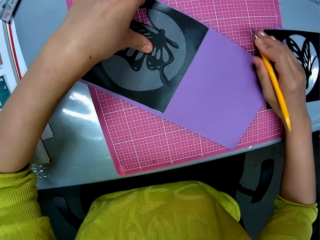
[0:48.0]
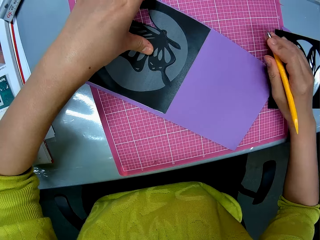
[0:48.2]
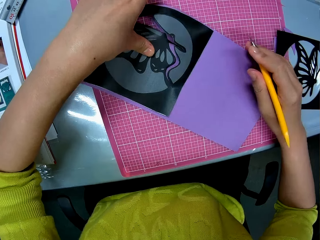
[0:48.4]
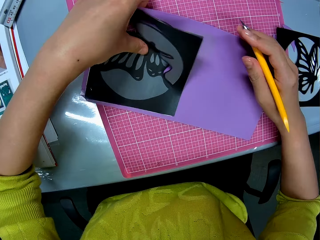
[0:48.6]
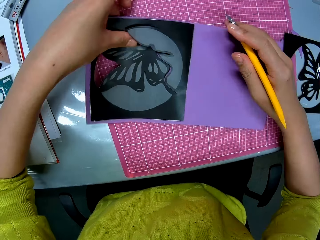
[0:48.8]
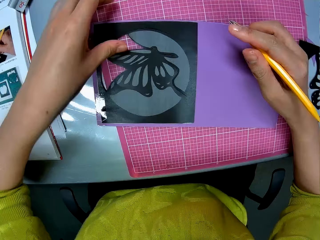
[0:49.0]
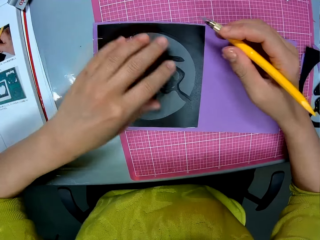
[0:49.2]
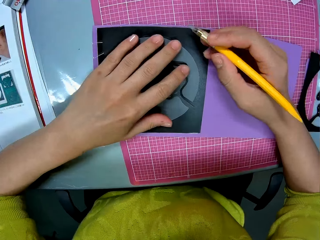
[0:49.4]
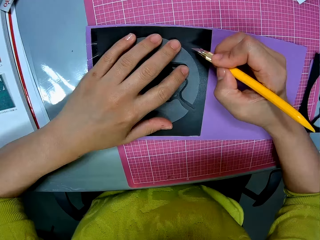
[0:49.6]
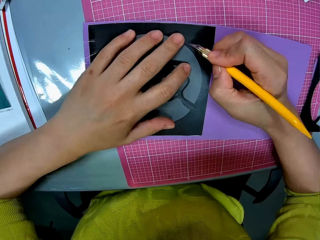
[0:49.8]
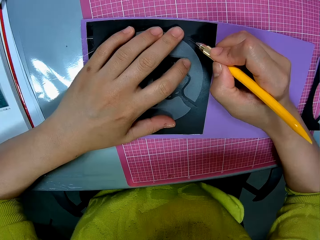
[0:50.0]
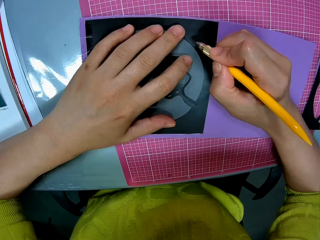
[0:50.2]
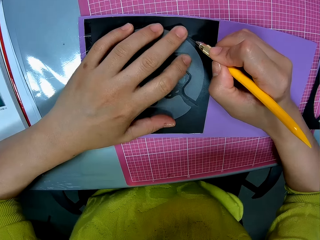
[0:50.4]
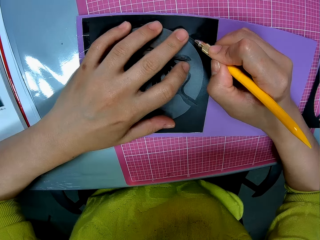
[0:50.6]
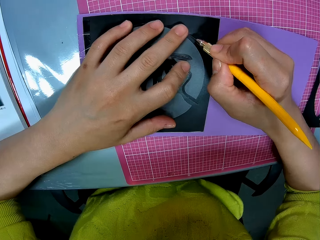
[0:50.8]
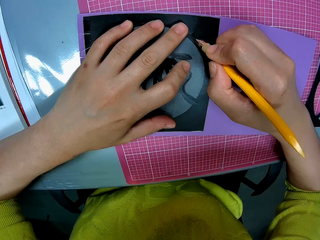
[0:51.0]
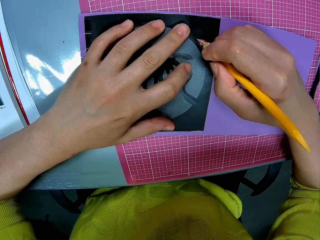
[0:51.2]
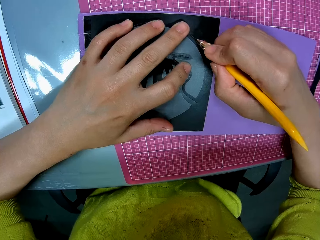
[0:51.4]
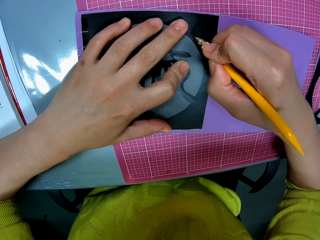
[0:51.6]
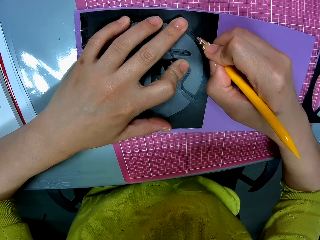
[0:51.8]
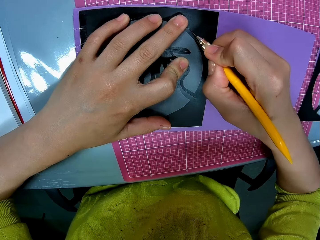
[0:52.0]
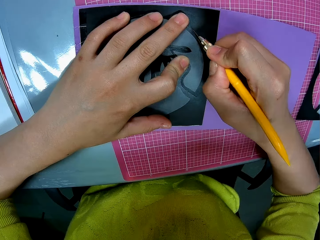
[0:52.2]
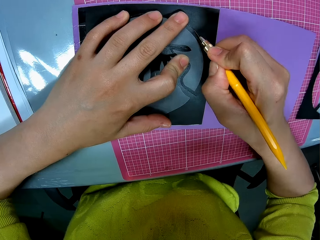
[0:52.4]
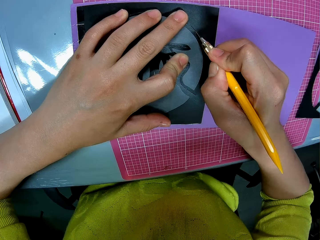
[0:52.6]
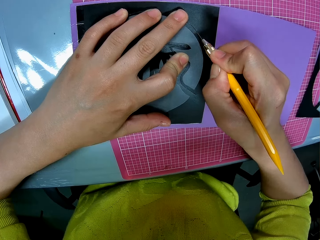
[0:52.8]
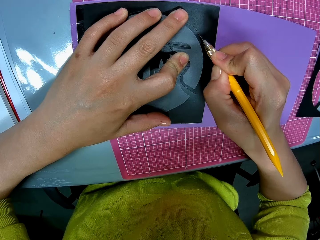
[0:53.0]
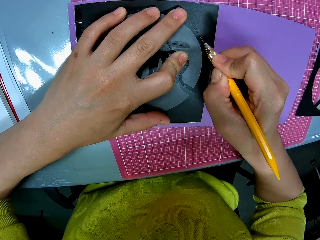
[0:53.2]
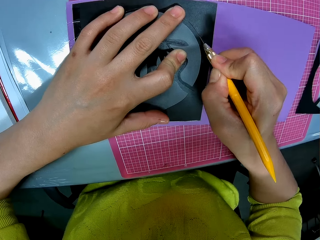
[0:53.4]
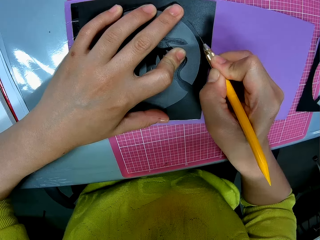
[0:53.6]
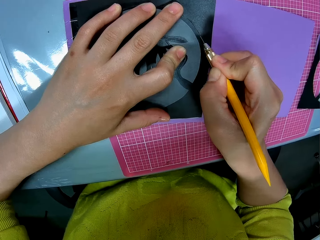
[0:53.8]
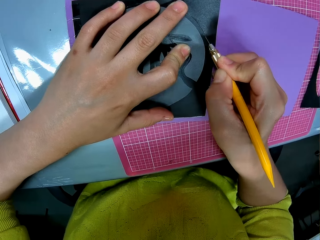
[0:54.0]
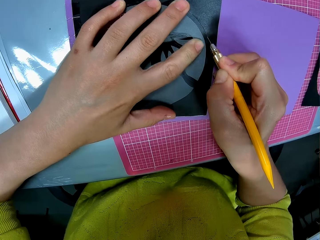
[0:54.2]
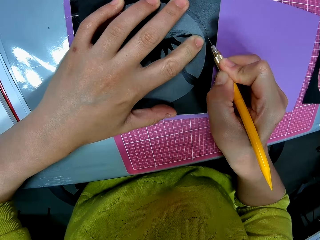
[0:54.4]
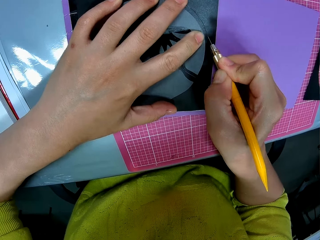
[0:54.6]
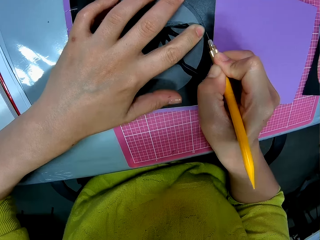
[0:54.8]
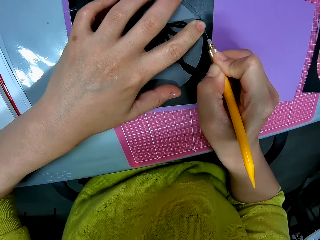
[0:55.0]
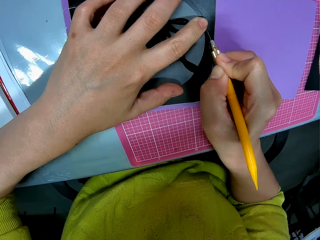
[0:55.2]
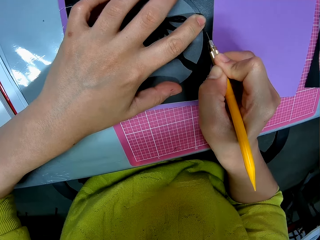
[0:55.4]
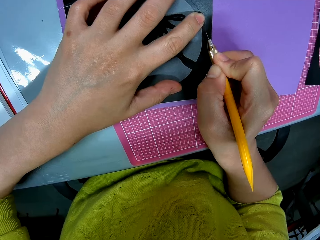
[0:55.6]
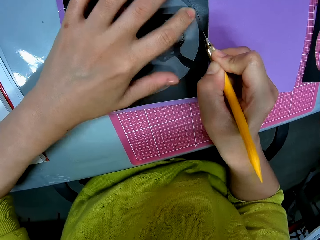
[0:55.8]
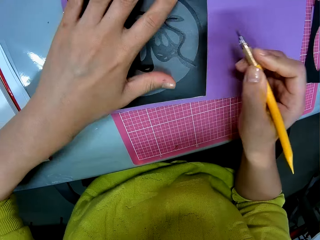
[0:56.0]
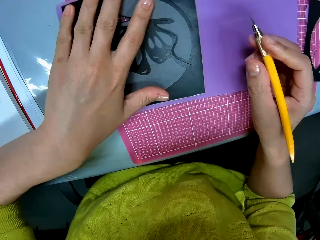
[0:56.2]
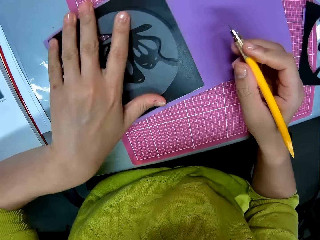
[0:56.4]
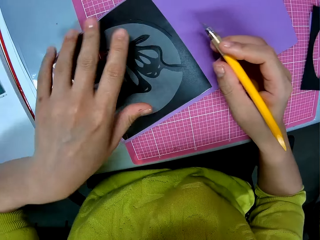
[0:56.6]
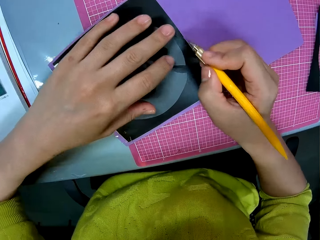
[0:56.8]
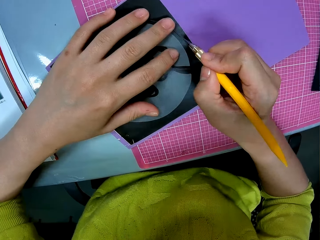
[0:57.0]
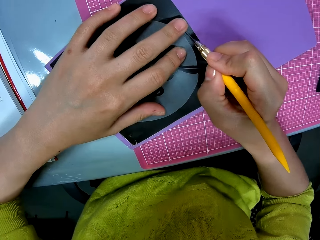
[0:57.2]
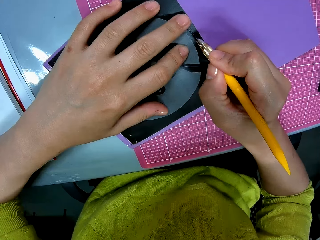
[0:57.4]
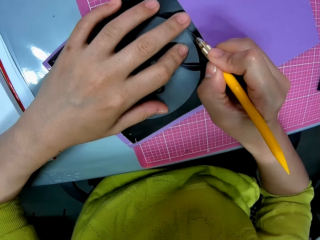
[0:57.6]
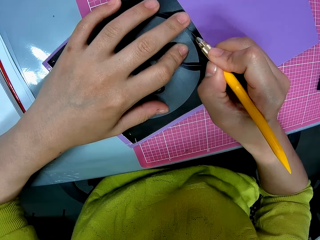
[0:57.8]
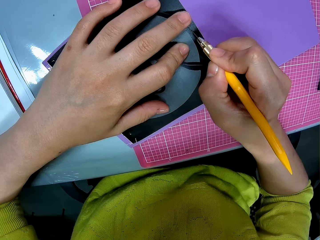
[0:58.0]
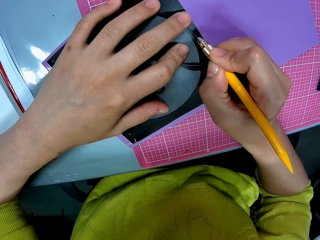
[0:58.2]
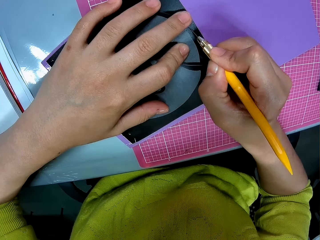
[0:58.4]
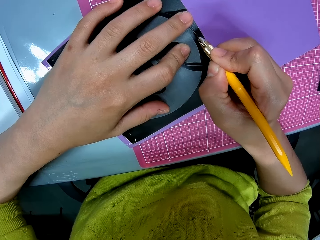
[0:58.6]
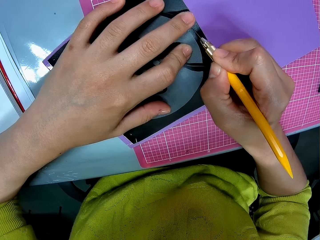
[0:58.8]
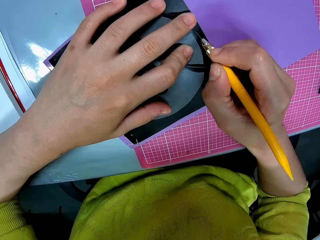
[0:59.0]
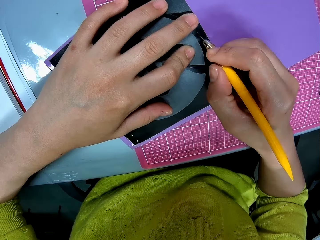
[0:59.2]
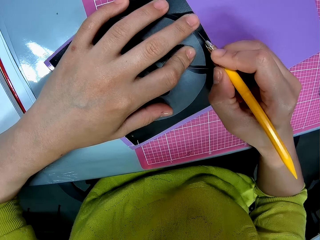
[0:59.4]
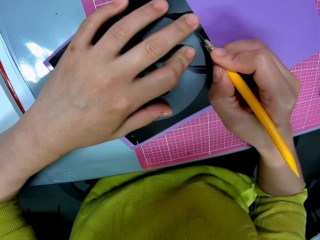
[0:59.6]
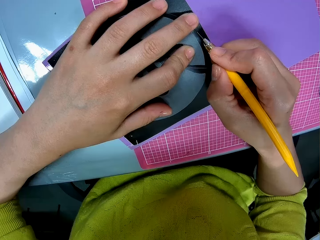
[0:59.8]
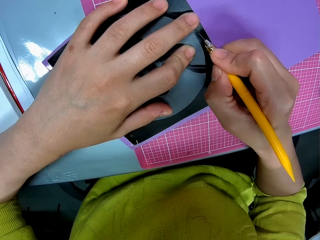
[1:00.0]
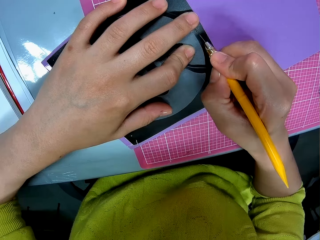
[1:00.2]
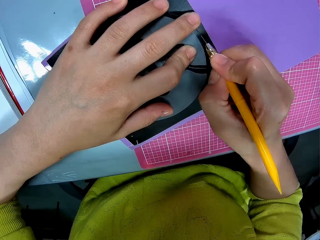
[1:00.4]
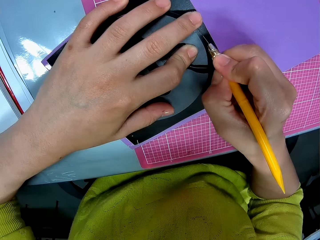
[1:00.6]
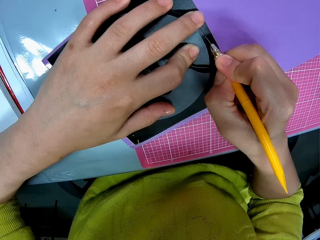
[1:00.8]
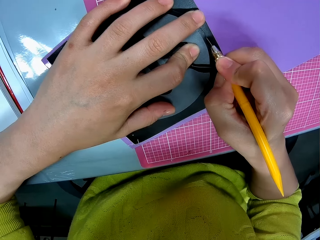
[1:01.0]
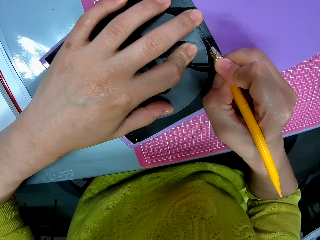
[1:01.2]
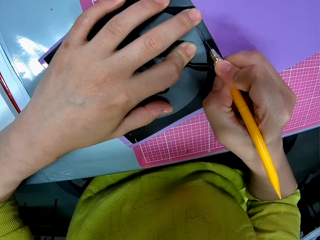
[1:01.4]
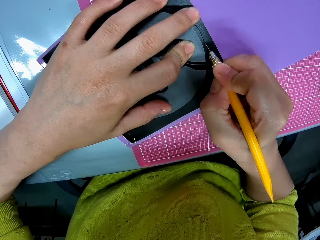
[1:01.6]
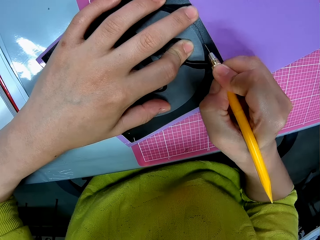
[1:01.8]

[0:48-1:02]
The camera wearer moves a butterfly shaped paper on the table with her right hand. She cuts out the butterfly shape from the craft paper with the blade. She moves the craft paper on the table with her left hand. She cuts out the butterfly shape from the craft paper with the blade.

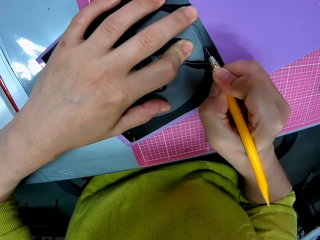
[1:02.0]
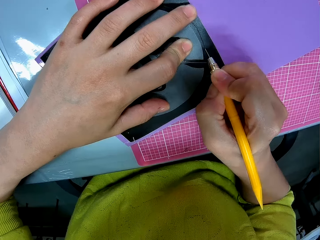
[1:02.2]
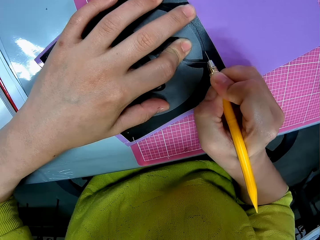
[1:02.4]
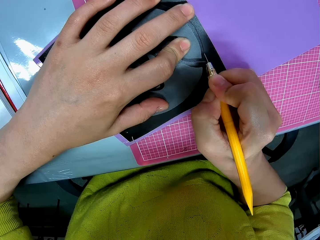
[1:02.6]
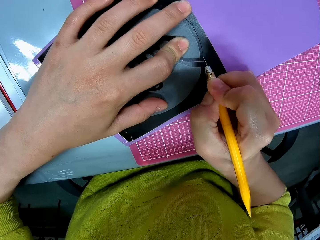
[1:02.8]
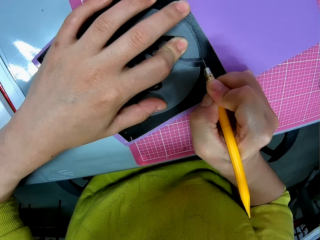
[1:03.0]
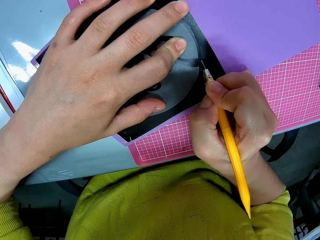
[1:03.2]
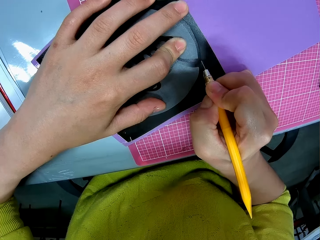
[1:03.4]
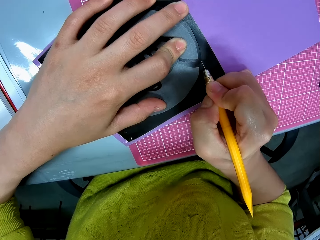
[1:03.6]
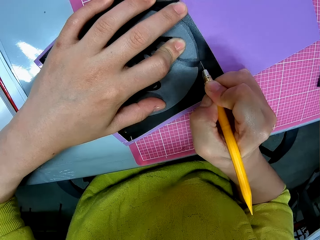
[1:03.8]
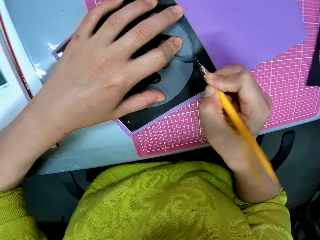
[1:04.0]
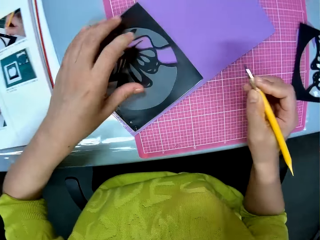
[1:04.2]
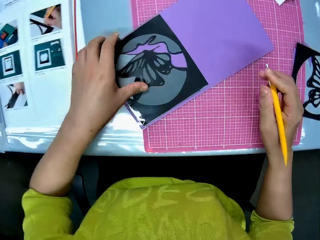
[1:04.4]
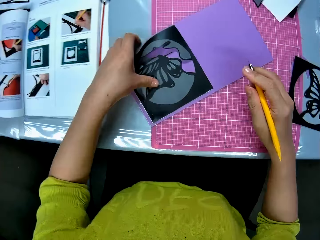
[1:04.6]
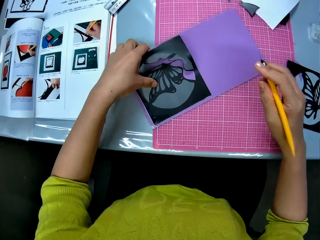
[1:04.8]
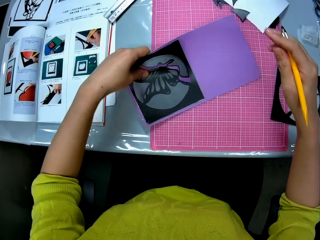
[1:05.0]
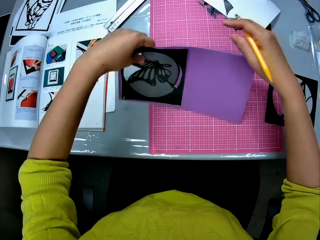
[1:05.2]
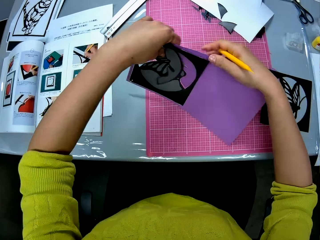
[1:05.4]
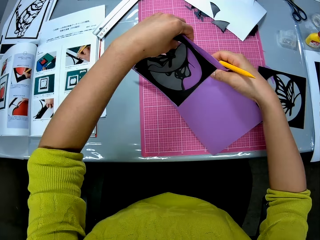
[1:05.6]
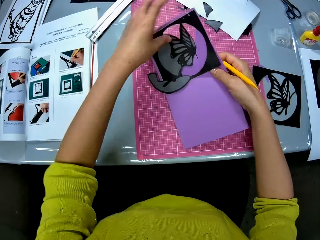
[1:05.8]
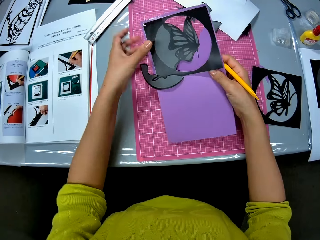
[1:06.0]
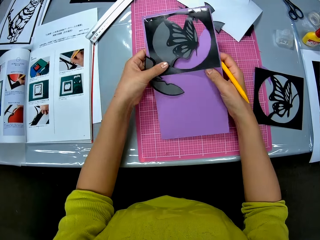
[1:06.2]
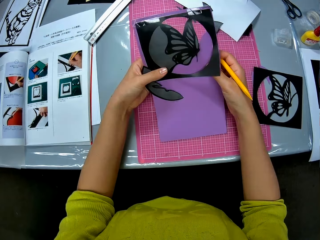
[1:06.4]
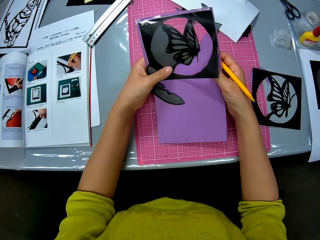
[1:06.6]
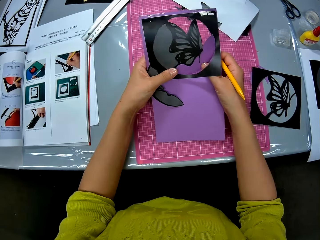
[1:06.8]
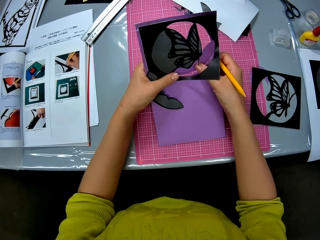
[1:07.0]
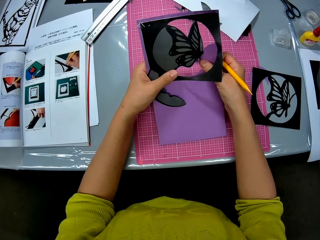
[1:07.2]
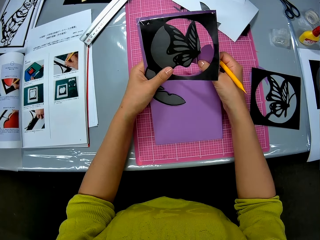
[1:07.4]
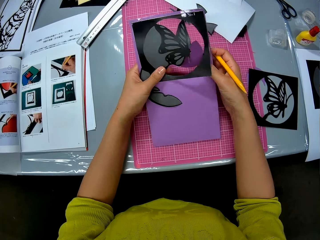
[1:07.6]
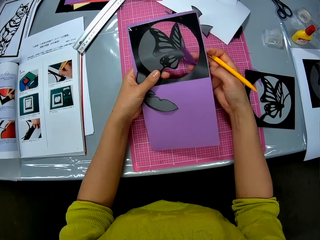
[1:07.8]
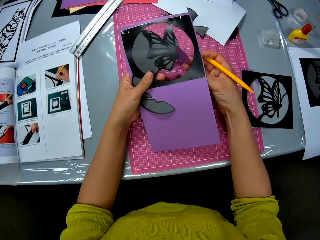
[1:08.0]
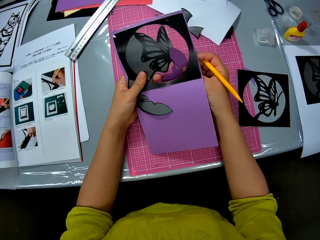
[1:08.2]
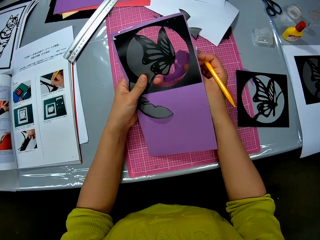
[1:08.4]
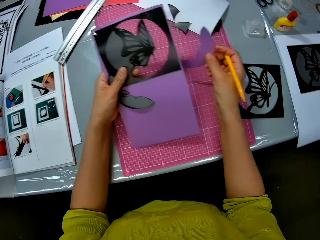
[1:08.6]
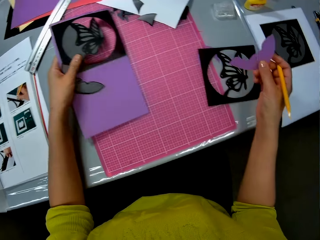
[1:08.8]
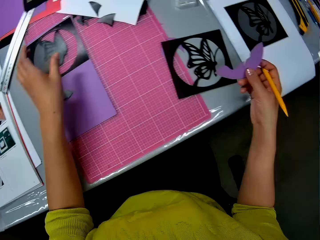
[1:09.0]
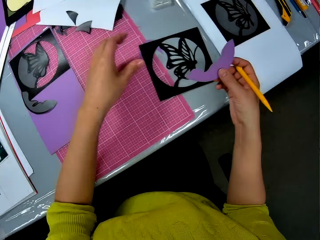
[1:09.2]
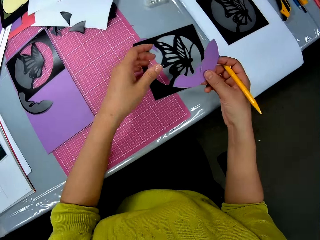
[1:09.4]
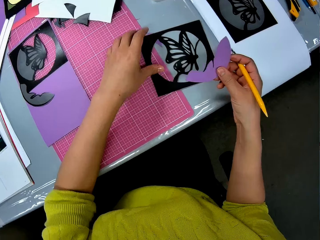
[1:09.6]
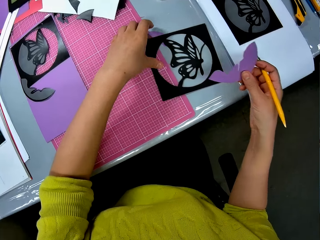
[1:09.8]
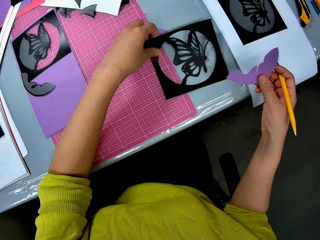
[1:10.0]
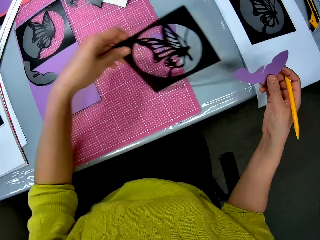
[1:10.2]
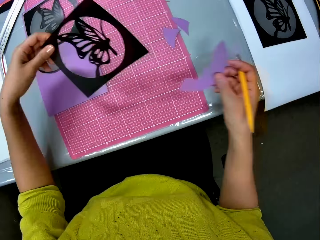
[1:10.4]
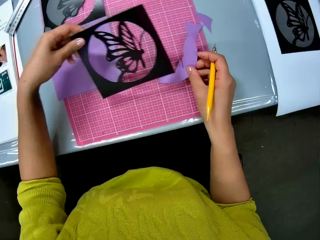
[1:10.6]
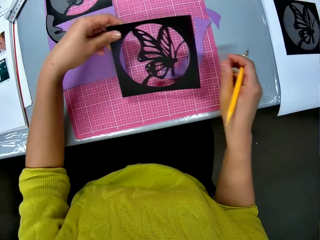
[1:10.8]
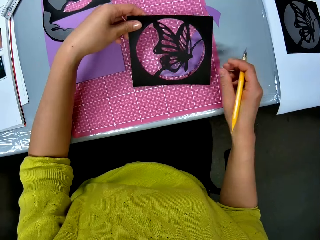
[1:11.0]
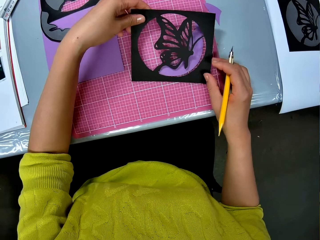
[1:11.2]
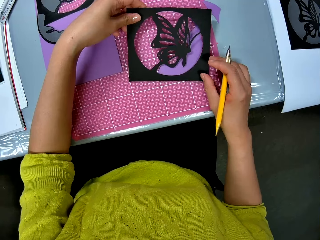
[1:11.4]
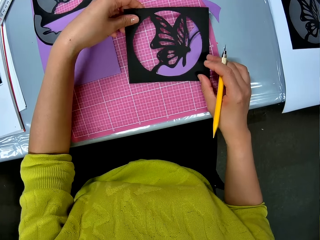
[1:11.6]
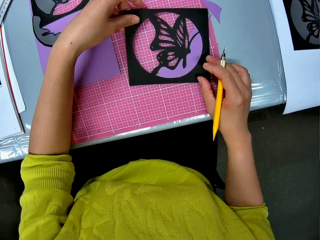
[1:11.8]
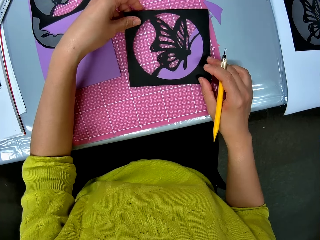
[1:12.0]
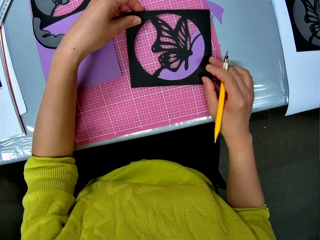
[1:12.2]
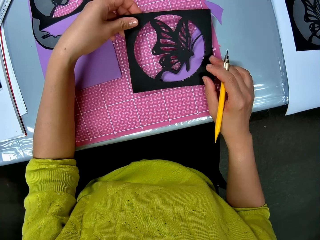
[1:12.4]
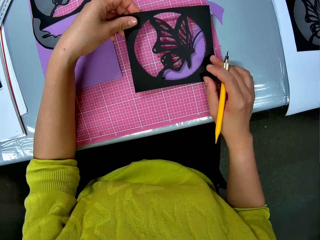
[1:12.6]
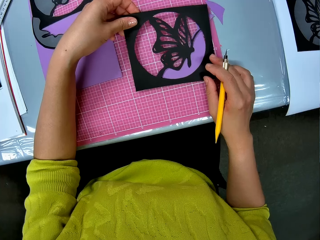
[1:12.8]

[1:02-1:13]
The camera wearer adjusts the card stock paper. She lifts up the craft paper from the table. She removes a piece of the craft paper or cut off paper with her right hand. She places the card stock paper on a cutting mat. She picks up the butterfly shaped paper or paper craft from the table. She places the piece of cut off paper on the cutting mat. She places the paper craft on the piece of cut off paper. She fits the piece of craft paper into the butterfly shaped paper.
